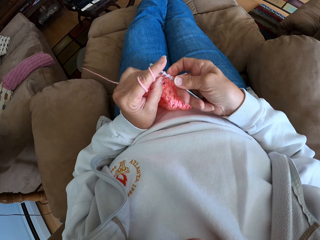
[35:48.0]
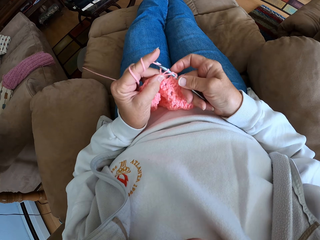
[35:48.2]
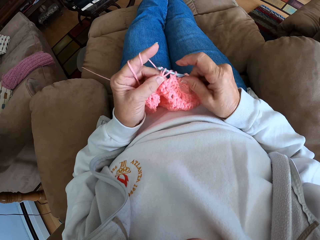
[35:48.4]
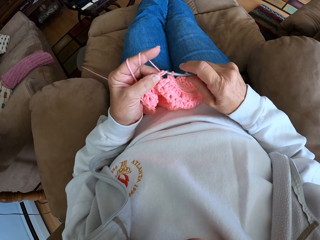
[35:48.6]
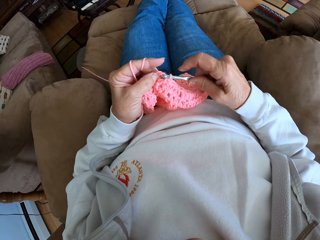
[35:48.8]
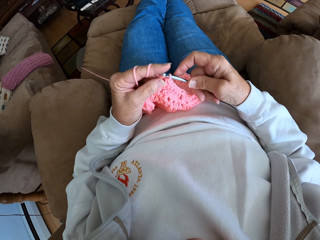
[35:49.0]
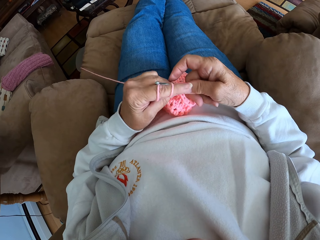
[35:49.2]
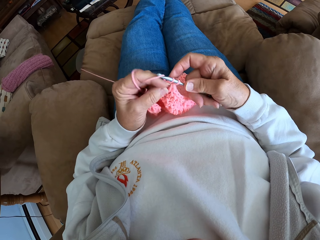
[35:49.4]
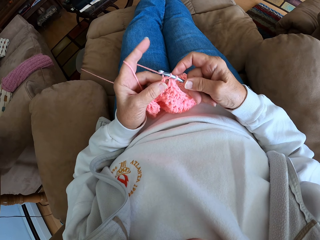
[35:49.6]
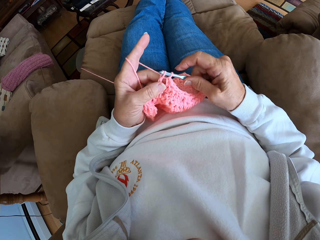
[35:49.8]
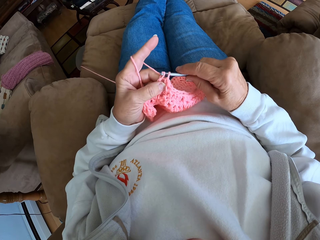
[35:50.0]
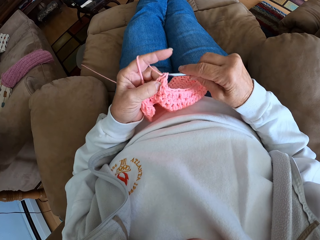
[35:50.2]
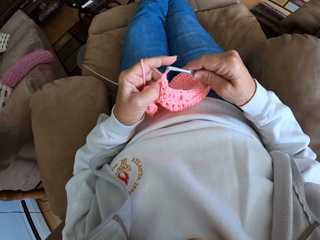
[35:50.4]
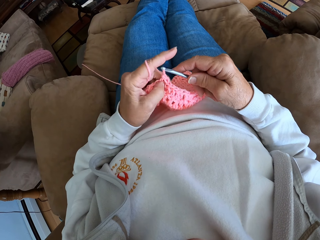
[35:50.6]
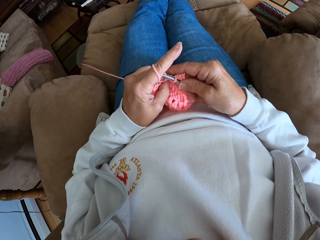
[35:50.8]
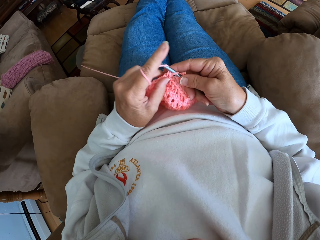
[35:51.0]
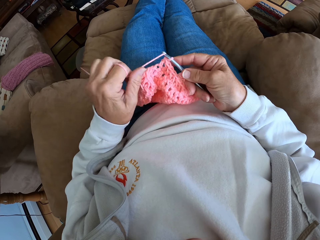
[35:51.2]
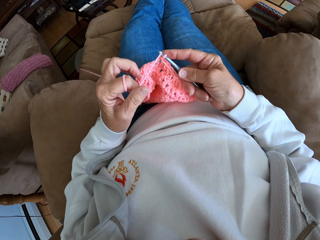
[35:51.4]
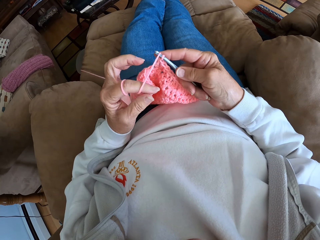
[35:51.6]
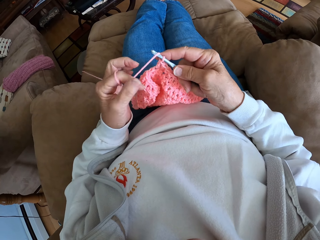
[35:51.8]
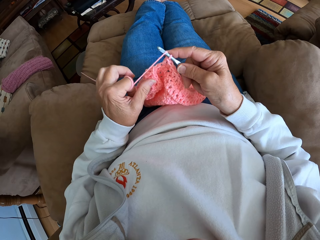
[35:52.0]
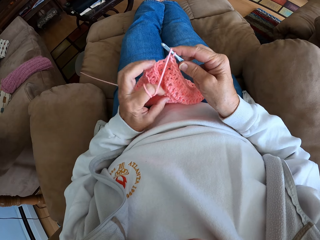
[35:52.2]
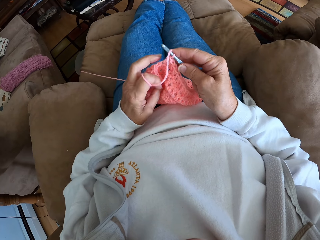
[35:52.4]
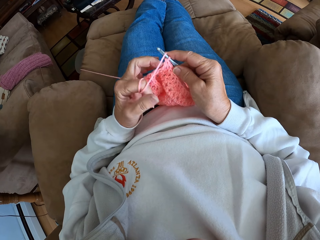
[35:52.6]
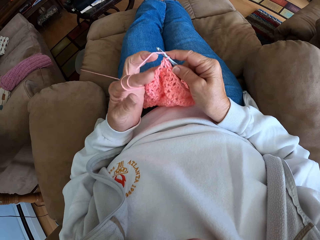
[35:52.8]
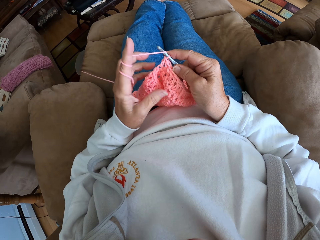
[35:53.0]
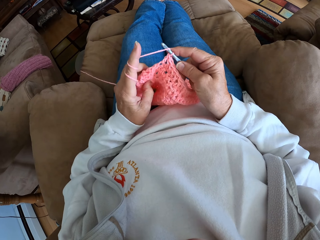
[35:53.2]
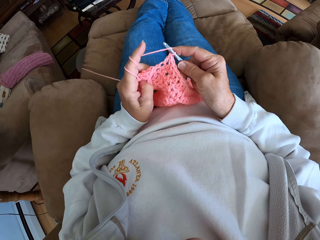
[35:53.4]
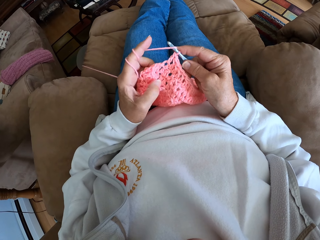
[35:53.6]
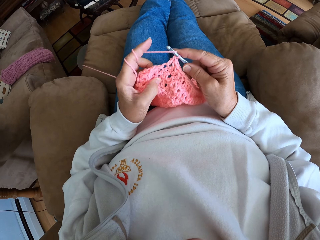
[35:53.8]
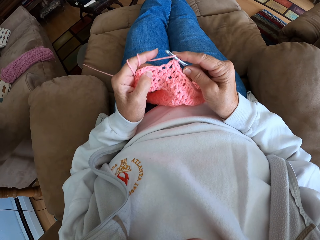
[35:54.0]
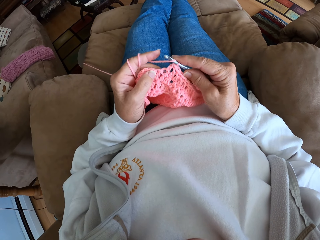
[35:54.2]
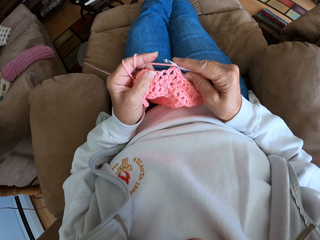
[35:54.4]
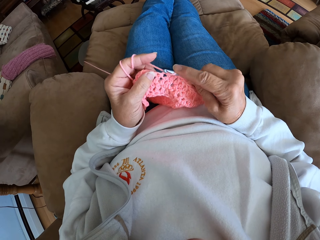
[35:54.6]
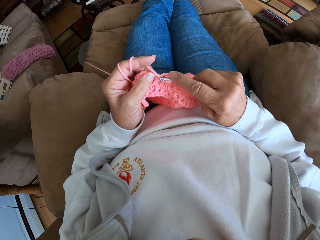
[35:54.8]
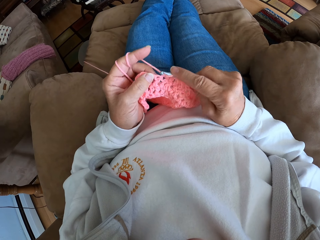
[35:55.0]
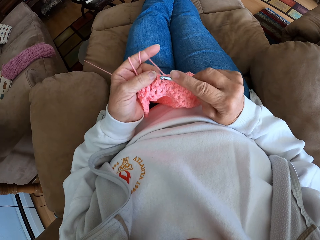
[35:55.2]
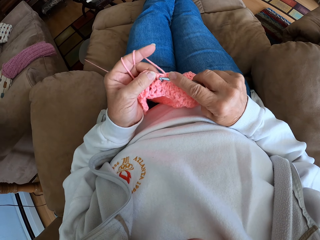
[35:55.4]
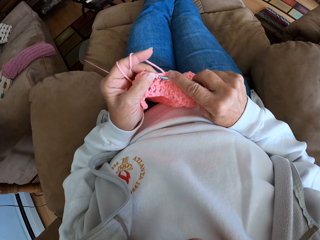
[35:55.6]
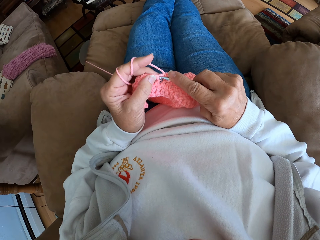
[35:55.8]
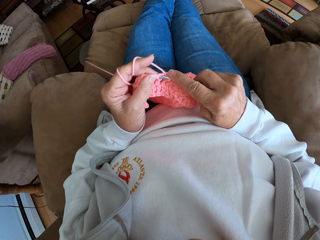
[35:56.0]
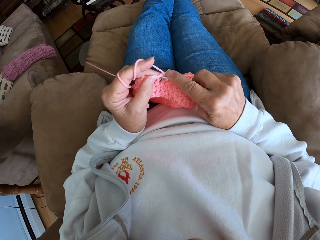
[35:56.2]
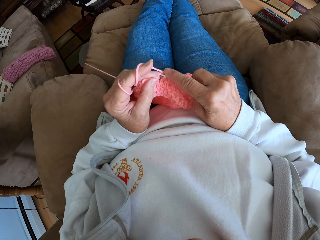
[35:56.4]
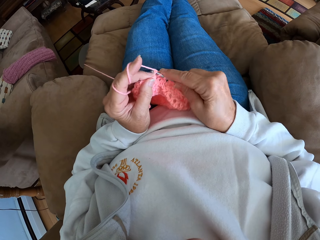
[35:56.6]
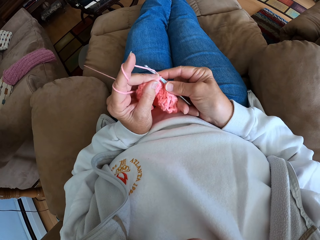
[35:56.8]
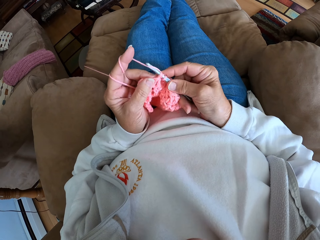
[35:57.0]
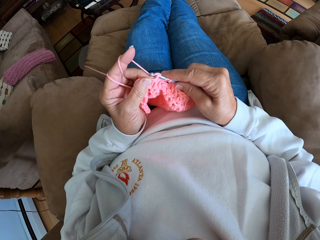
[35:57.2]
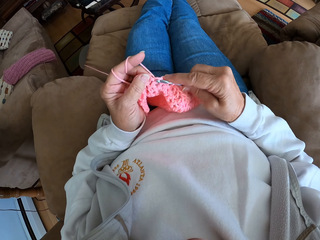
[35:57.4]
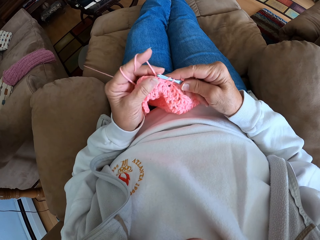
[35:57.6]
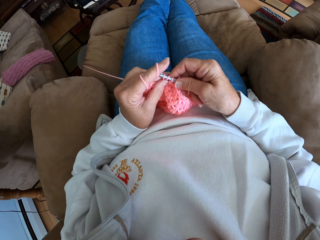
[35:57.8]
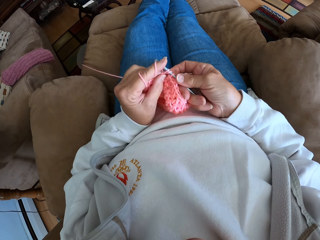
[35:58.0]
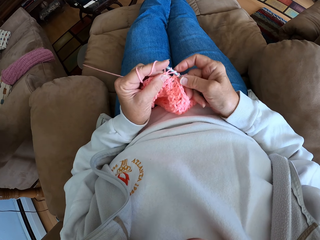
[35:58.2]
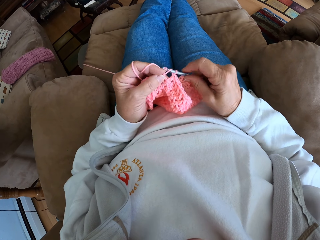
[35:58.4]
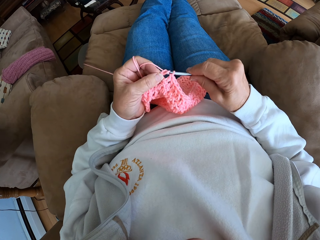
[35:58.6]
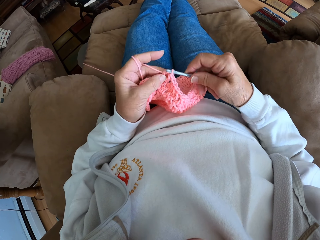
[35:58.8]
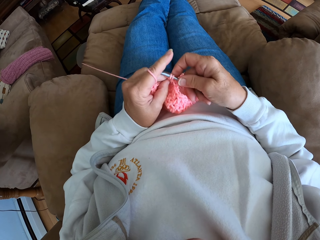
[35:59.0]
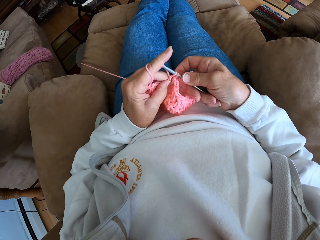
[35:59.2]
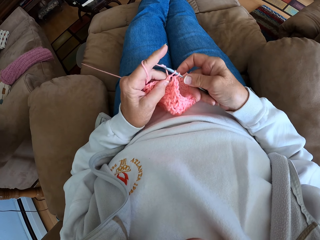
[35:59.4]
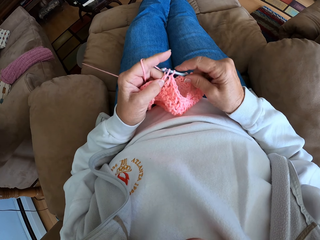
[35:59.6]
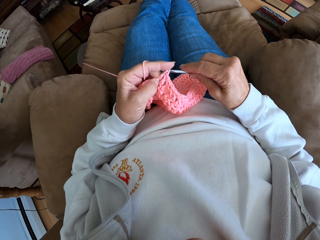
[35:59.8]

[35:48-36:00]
The camera wearer rolls more yarn on her left finger. She continues crocheting the yarn with the needle, a crochet hook.

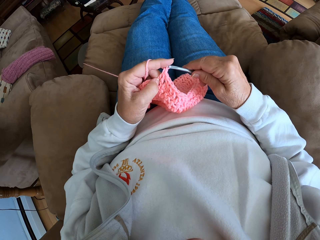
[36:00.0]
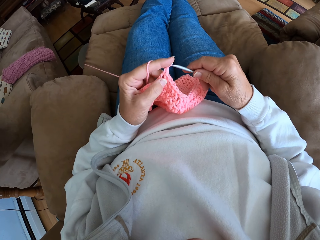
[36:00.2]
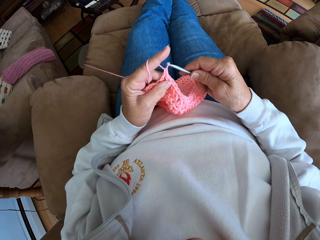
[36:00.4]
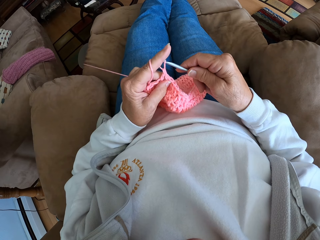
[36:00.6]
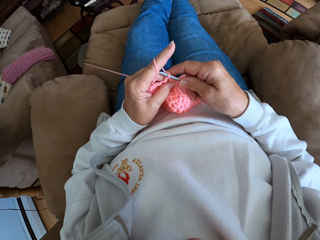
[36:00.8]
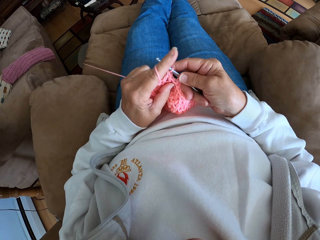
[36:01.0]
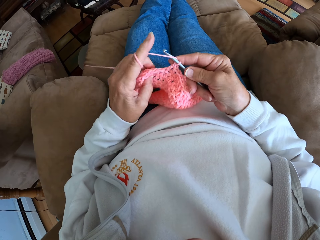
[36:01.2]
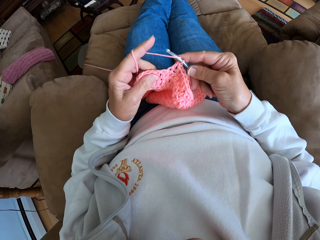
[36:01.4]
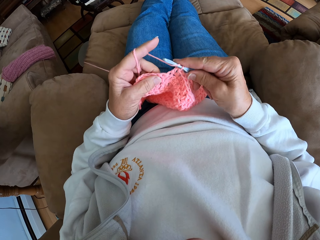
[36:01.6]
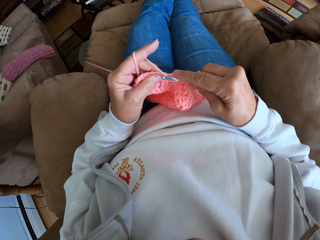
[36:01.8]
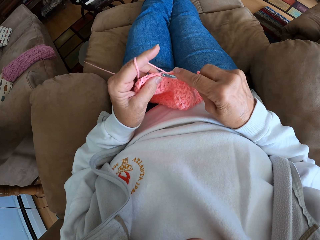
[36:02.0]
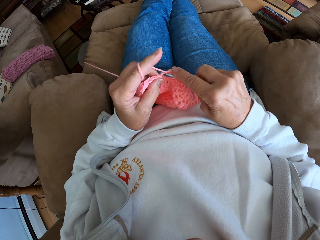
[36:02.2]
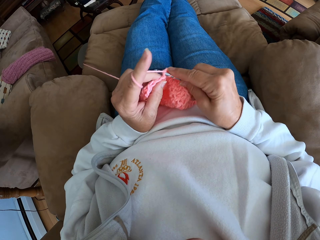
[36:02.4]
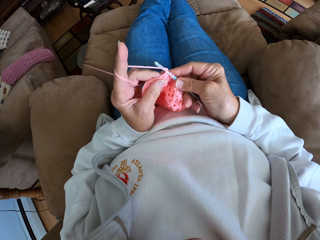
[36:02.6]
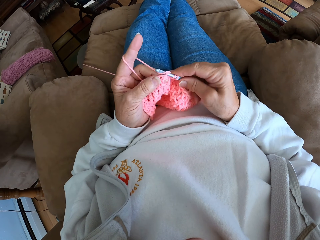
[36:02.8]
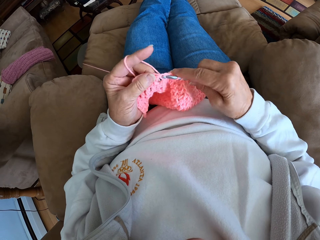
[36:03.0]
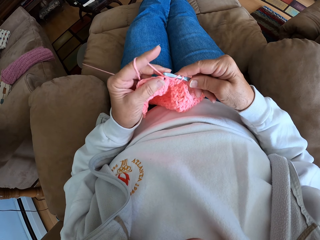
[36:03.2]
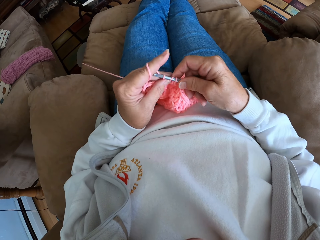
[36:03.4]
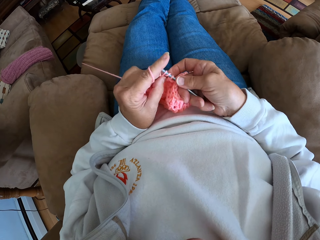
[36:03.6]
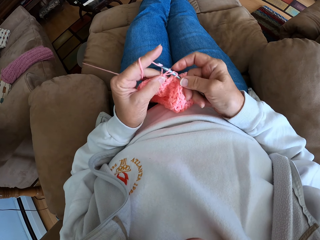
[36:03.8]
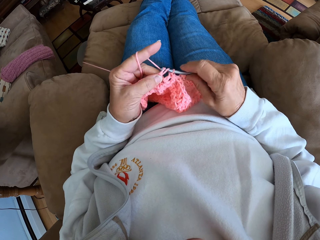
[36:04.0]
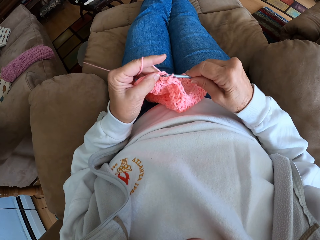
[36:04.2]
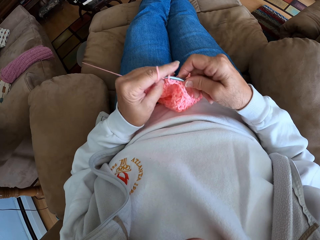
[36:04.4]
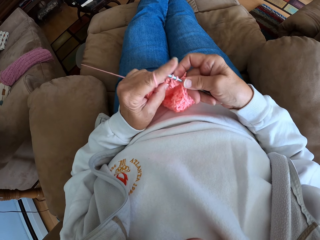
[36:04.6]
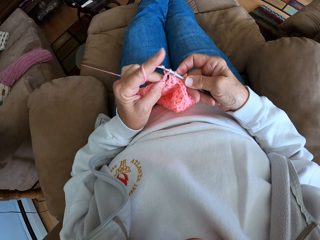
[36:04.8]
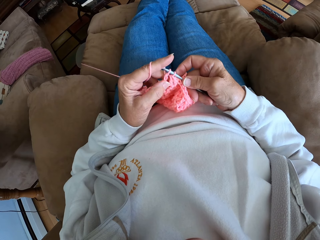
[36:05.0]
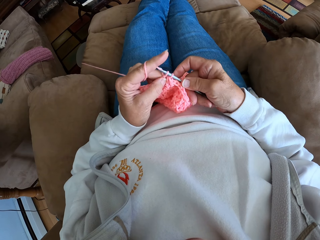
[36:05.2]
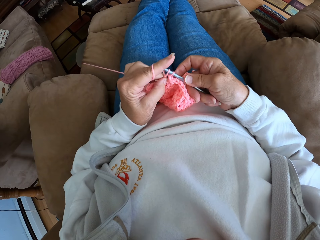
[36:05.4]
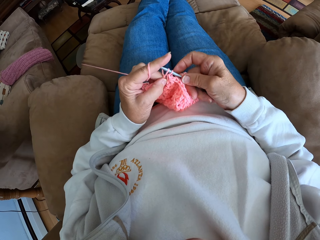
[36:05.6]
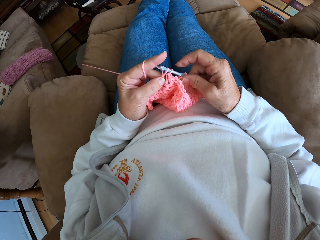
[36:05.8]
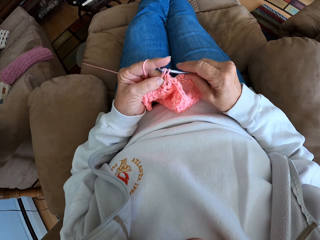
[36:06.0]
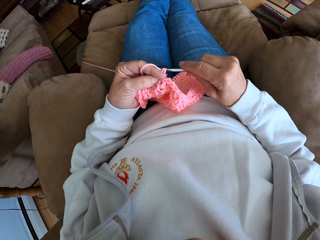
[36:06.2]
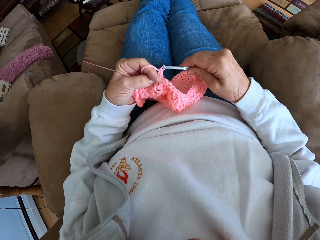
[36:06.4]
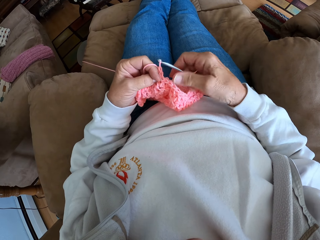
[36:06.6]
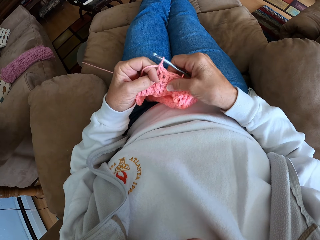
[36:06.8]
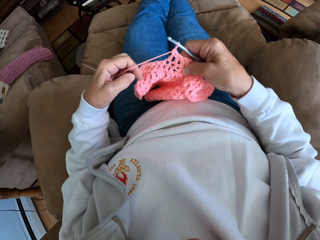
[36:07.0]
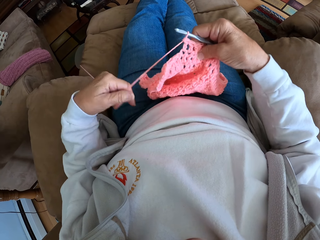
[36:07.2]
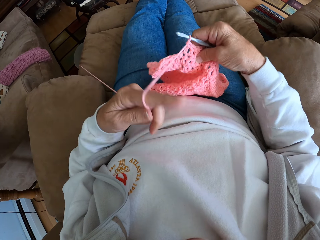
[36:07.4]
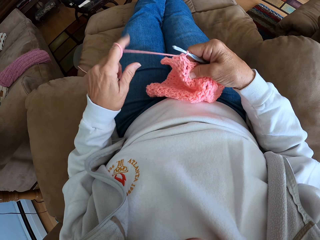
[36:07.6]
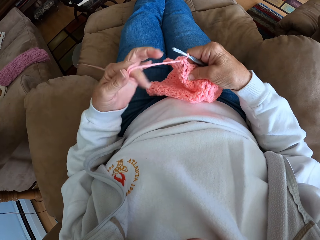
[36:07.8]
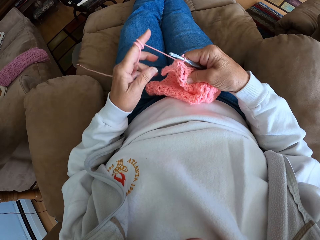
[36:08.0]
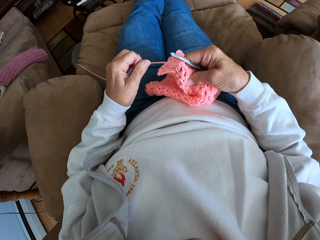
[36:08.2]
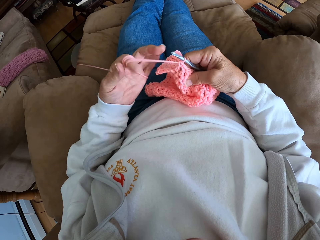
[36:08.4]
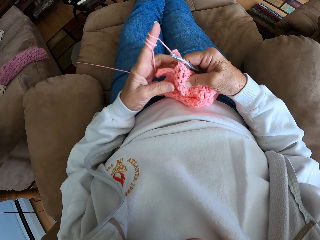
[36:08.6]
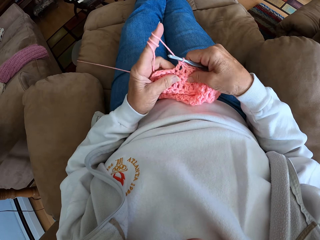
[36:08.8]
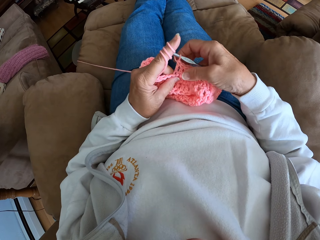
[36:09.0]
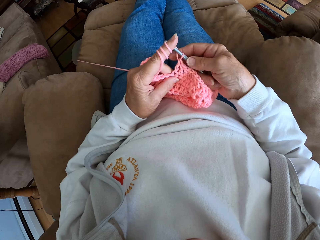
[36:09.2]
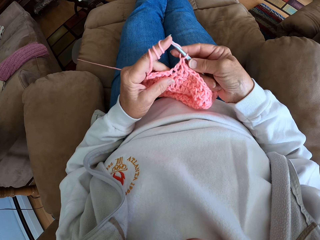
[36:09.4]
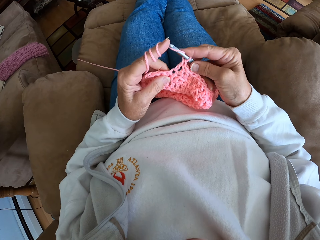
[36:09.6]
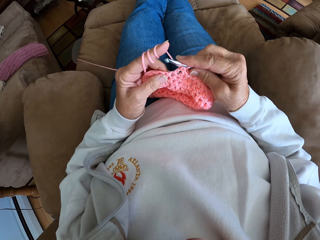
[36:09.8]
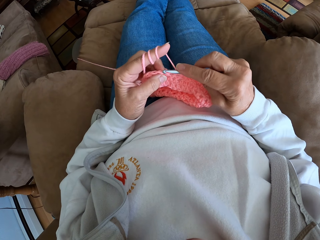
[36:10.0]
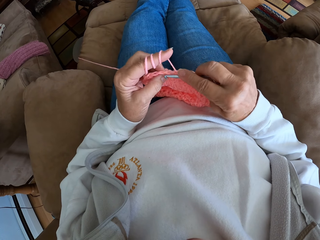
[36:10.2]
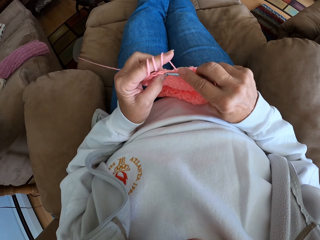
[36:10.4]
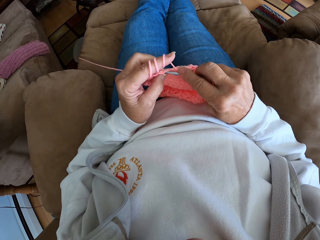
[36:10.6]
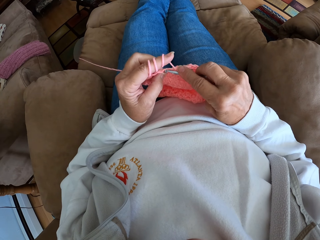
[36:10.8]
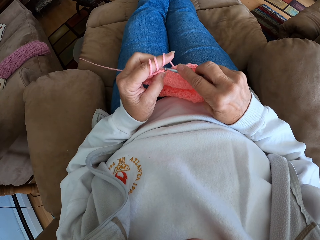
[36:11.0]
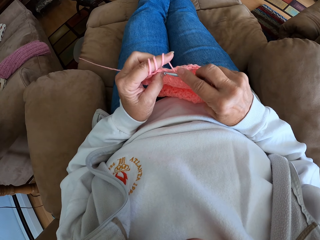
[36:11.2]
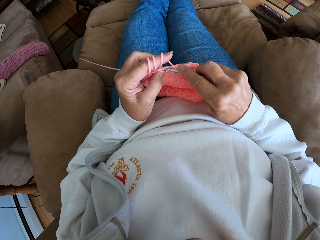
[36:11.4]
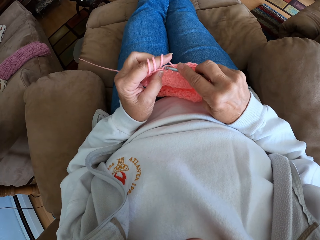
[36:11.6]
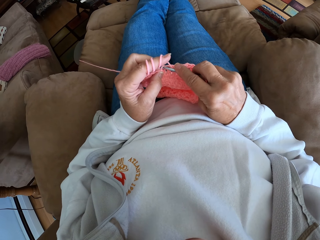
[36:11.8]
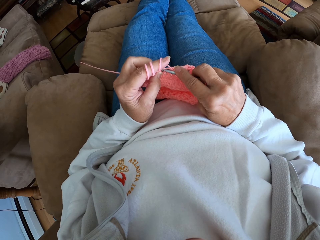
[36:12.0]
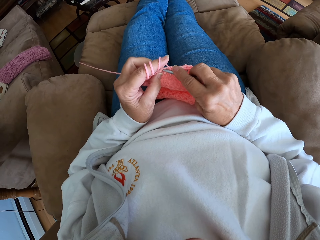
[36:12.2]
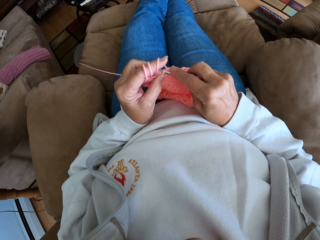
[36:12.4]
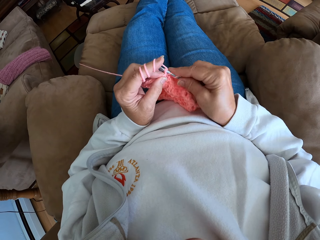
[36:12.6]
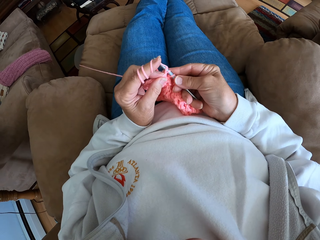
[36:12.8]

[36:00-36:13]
The camera wearer rolls more yarn on her left finger. She continues crocheting the yarn with the needle, a crochet hook.
